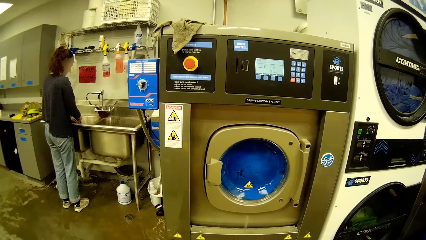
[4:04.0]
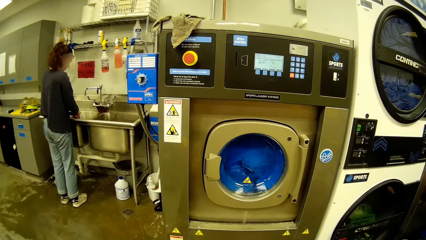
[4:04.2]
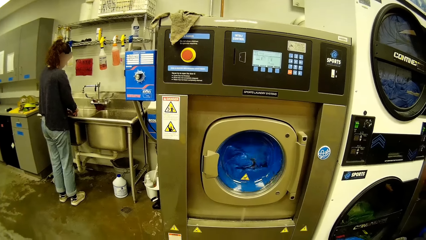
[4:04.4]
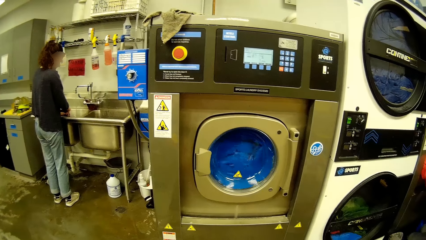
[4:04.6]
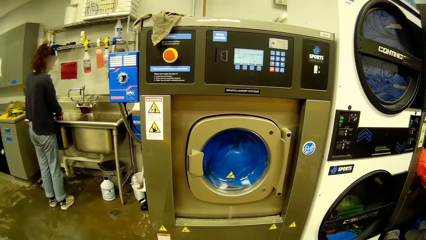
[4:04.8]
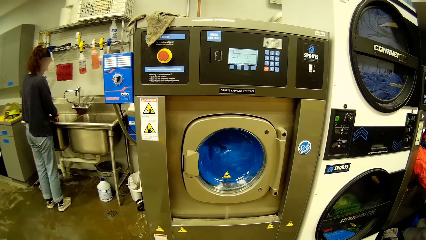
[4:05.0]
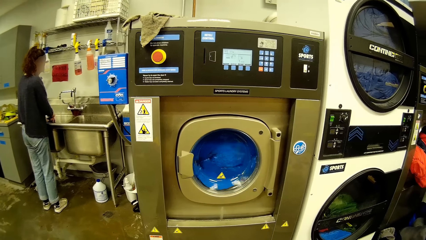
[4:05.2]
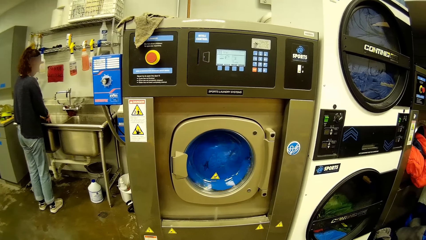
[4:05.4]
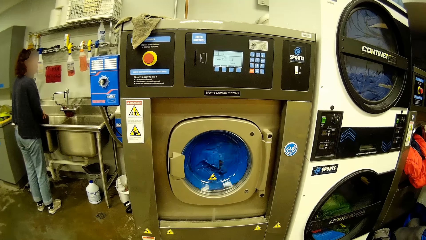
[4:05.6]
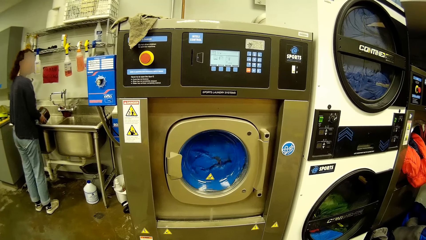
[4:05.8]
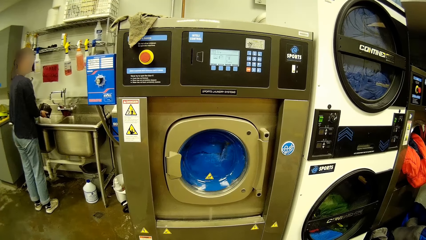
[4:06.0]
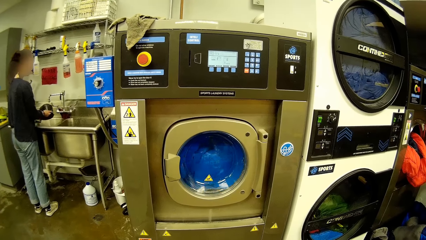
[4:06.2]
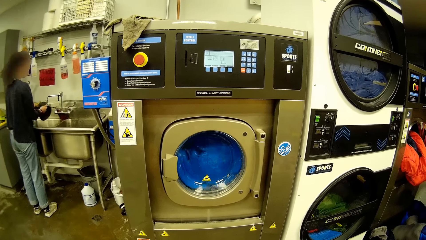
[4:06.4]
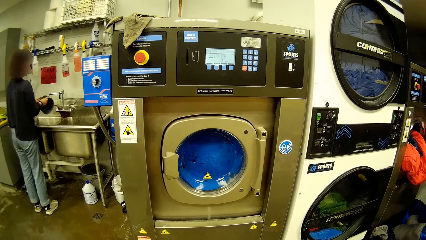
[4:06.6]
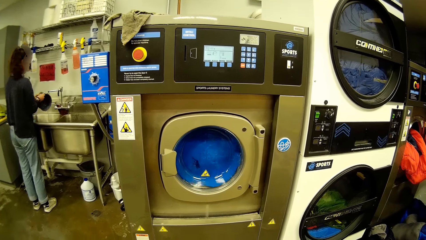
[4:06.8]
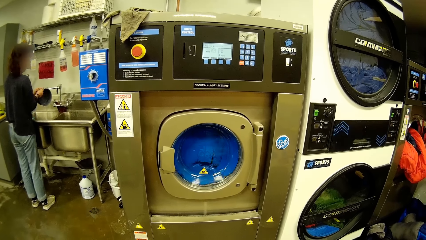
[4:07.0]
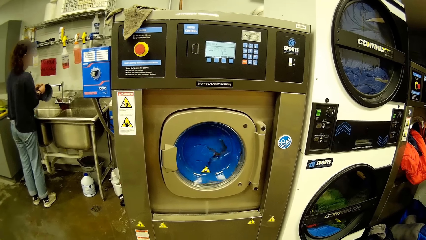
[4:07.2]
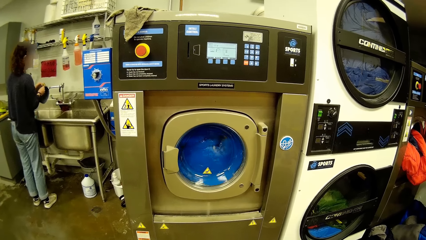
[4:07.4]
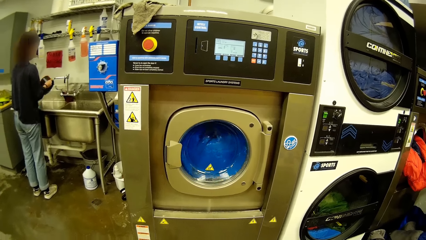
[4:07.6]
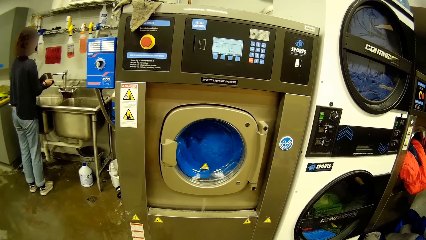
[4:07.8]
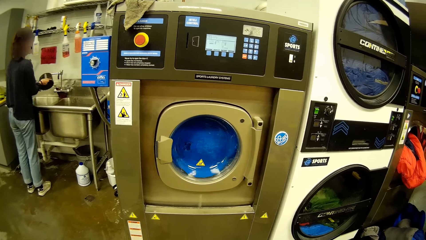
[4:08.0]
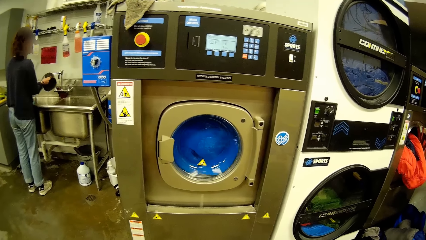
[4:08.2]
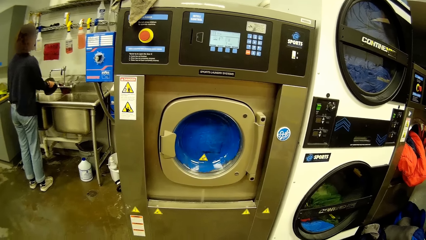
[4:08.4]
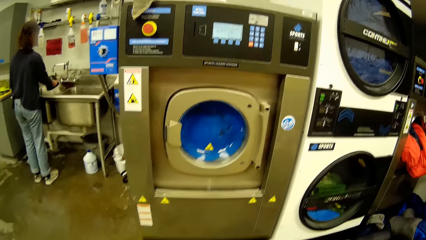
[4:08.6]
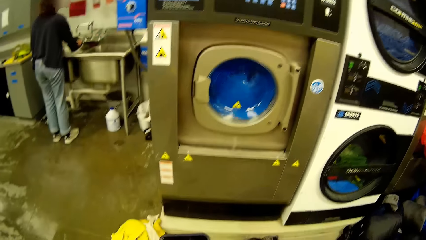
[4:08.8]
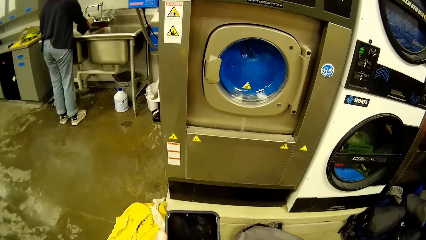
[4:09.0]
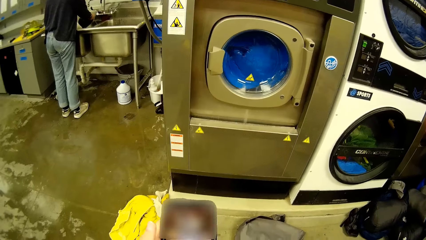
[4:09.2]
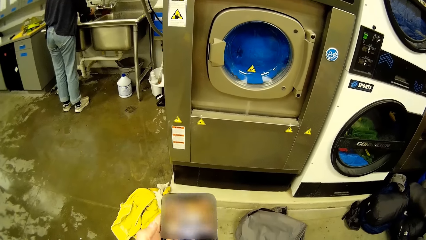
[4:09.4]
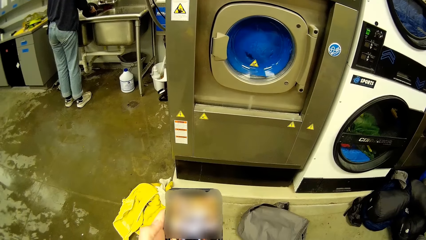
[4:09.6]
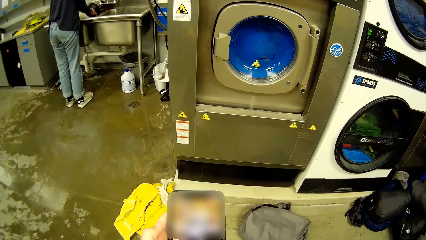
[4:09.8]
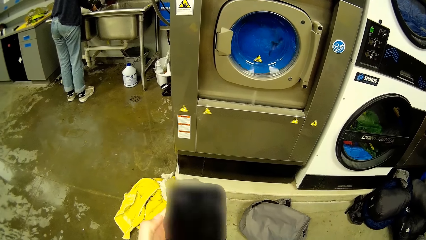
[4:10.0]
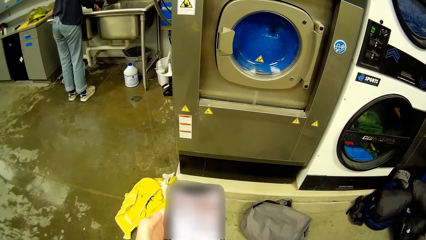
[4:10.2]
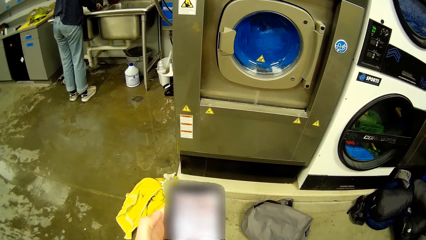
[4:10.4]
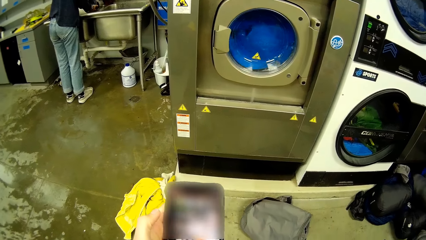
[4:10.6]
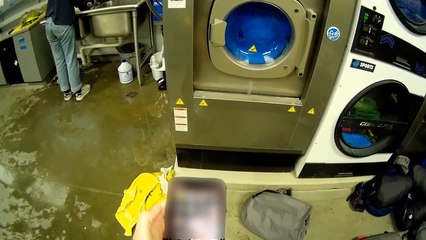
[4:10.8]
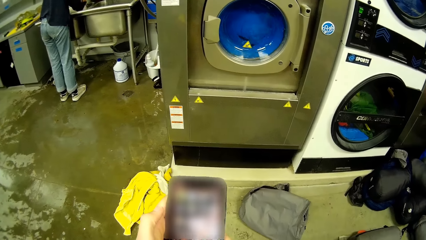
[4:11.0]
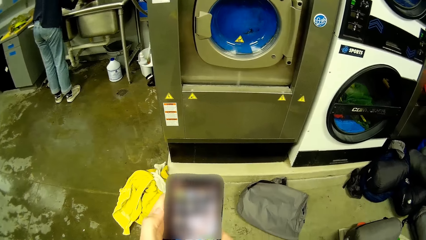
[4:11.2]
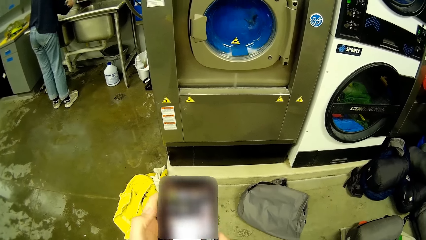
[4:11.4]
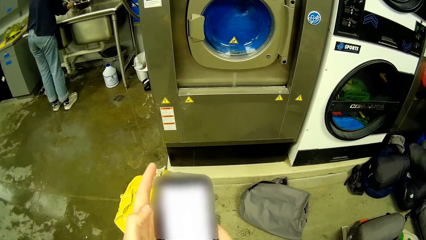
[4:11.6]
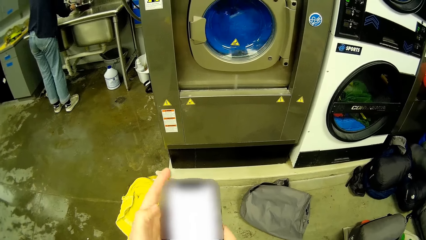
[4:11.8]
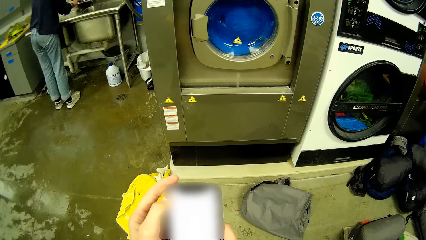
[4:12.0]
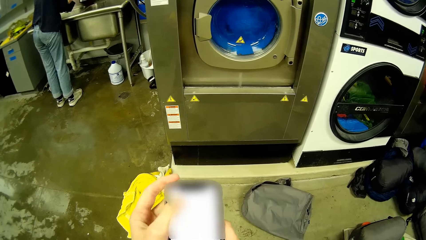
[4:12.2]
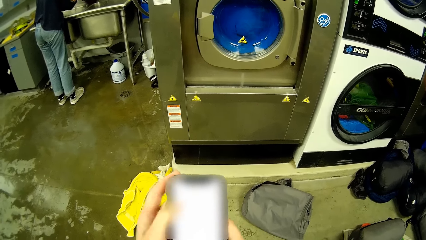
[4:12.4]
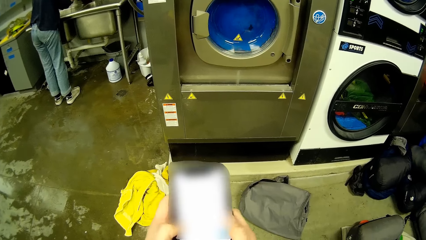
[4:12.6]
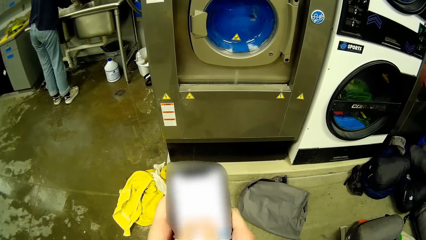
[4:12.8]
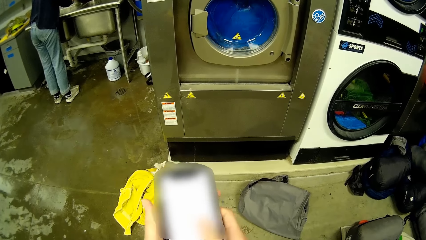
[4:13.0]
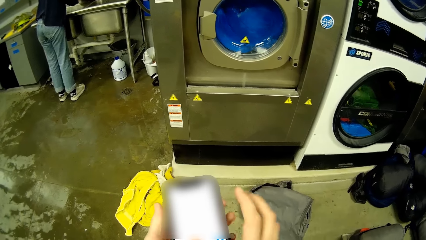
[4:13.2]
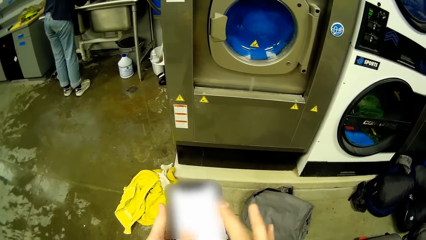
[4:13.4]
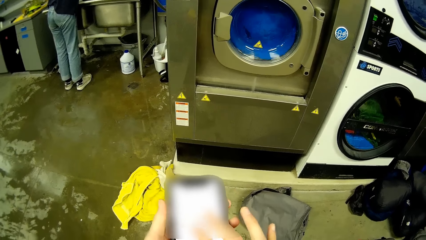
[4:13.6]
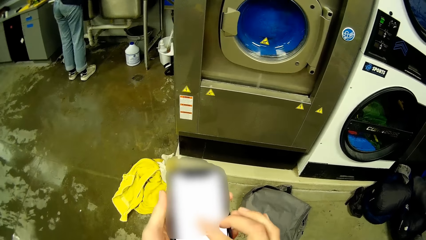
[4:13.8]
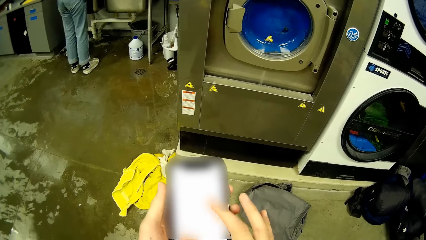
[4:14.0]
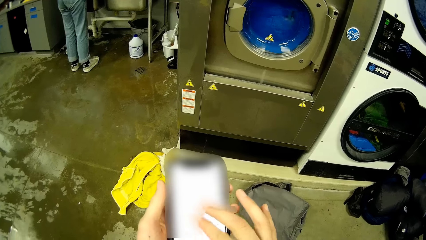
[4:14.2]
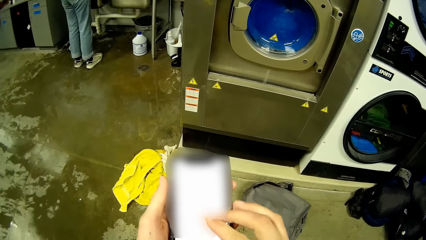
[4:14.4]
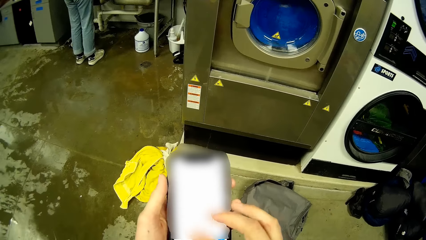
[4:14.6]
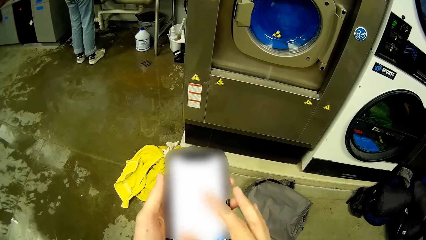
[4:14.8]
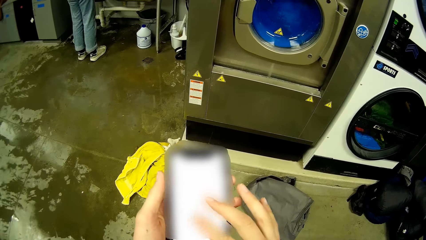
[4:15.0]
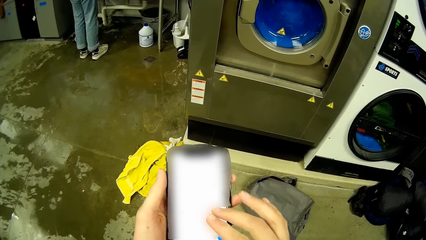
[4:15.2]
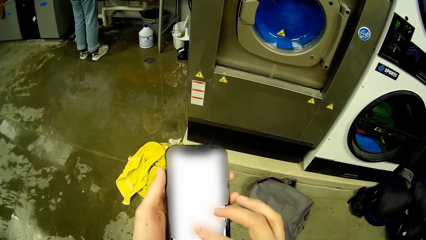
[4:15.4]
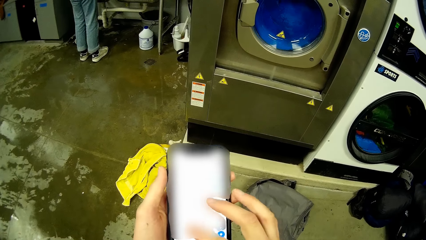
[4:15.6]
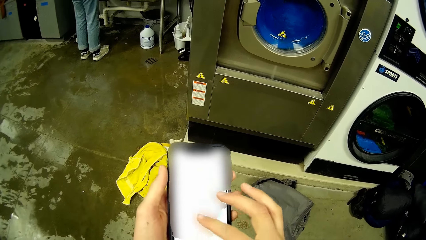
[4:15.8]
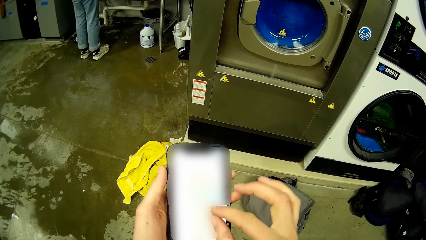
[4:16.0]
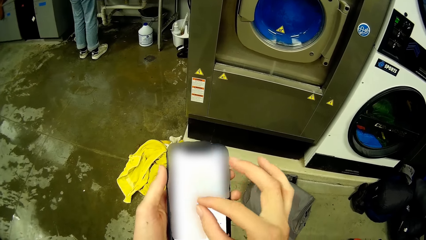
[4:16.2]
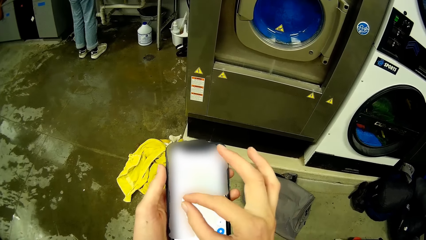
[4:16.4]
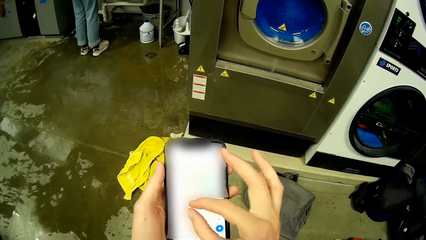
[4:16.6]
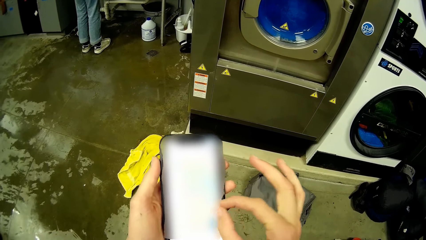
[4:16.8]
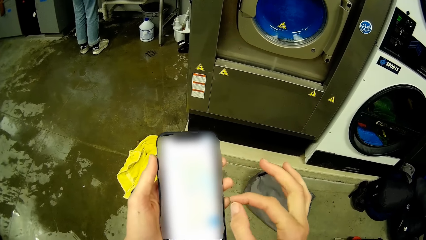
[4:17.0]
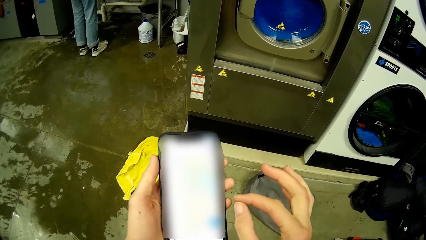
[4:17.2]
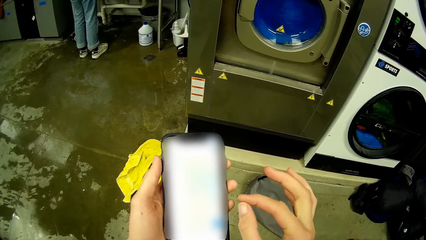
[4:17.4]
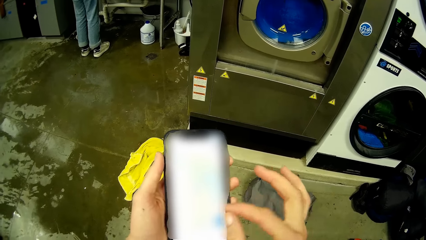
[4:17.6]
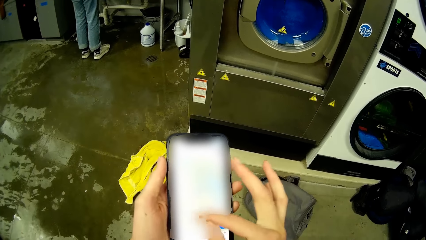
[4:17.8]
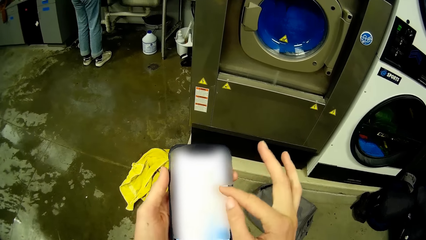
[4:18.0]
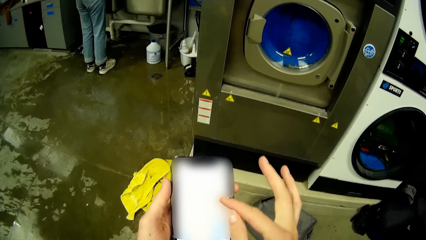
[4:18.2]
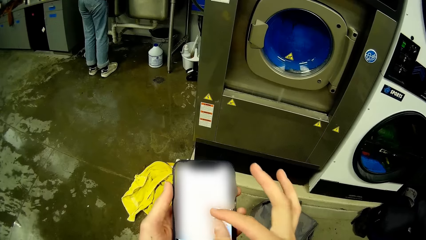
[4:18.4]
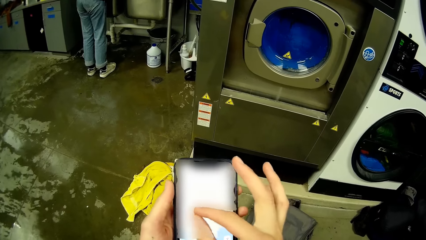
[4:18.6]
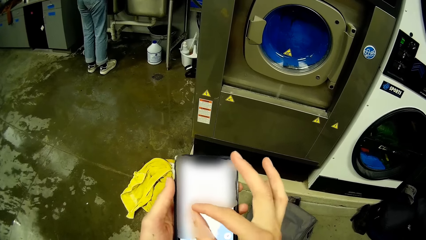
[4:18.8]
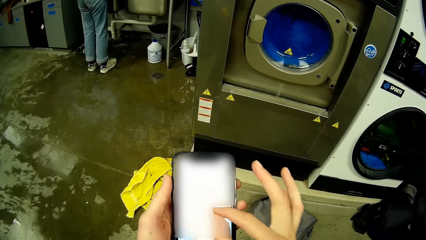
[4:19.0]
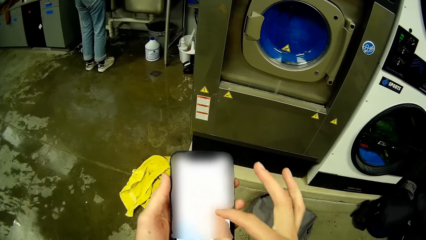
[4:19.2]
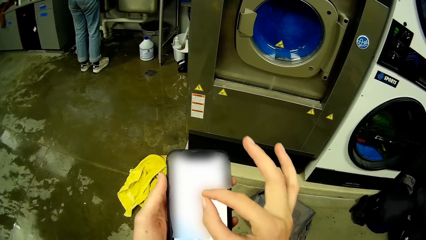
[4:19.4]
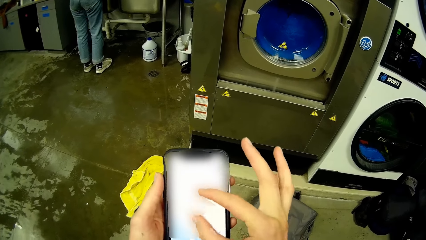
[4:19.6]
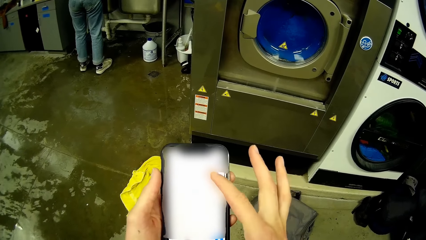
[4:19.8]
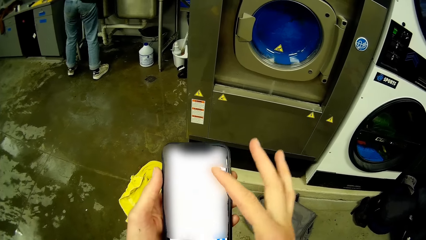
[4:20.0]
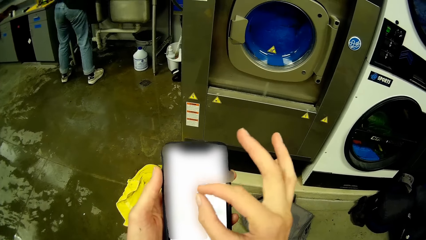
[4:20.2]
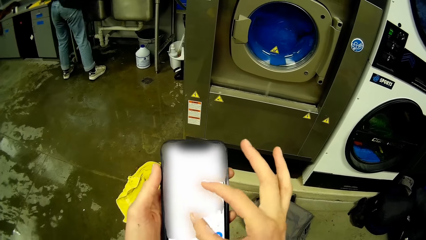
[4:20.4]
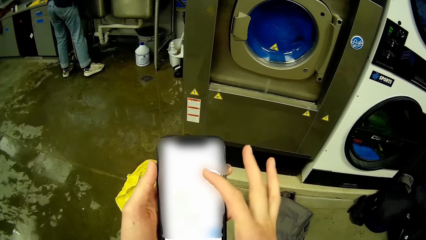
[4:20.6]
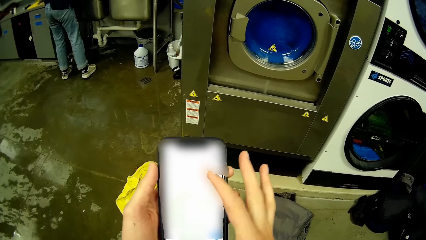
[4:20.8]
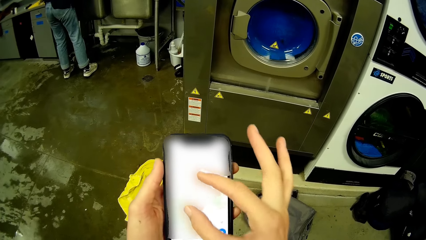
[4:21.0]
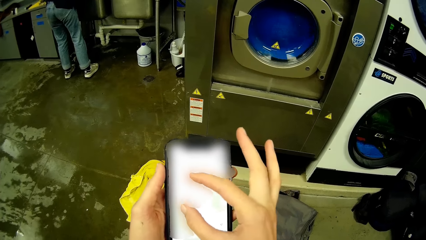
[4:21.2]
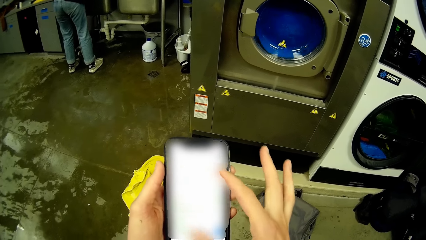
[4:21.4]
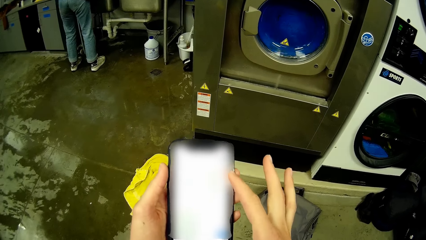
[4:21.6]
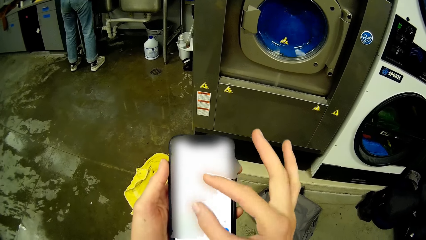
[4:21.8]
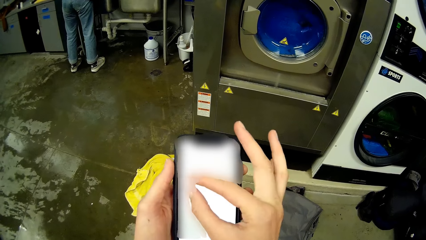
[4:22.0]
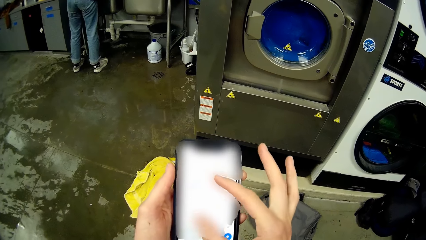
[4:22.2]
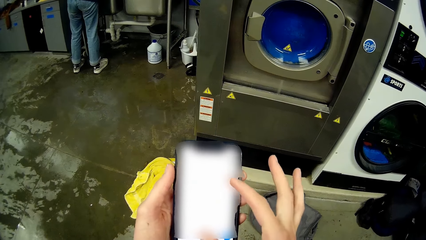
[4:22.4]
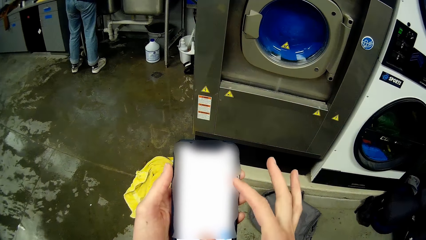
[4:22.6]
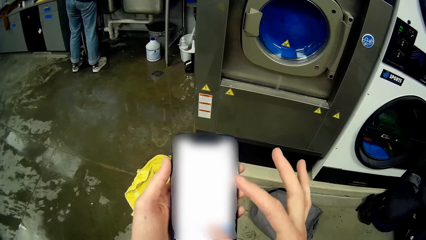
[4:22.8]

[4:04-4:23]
The camera wearer looks at the washing machine. A person rinses the utensils. The camera wearer goes through her phone. She presses the phone. She moves the hand on the phone. The person moves close to the sink.
